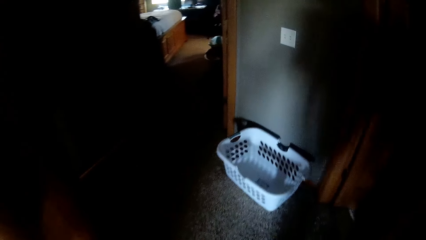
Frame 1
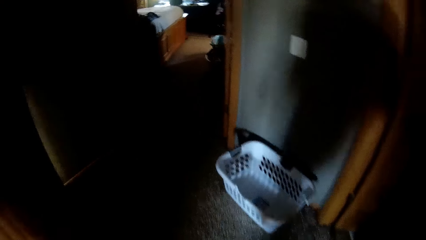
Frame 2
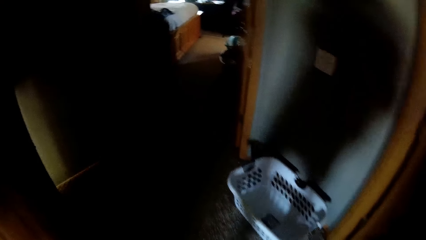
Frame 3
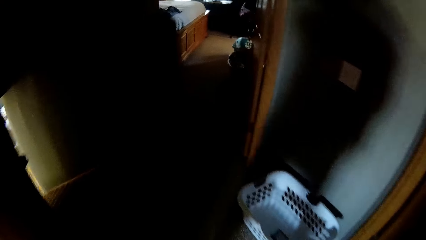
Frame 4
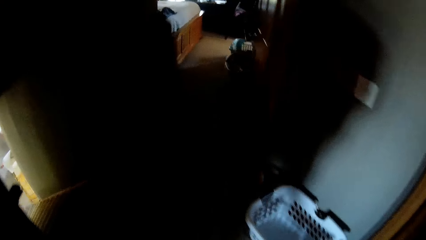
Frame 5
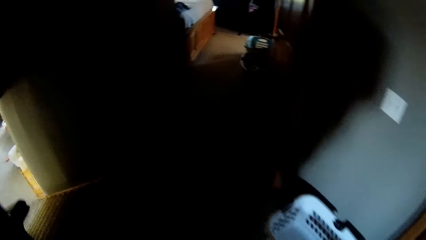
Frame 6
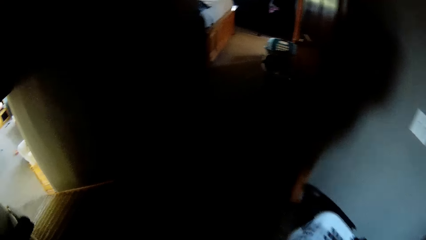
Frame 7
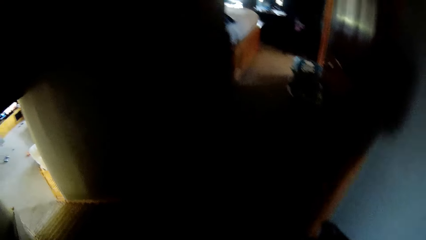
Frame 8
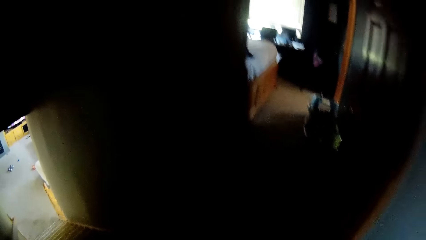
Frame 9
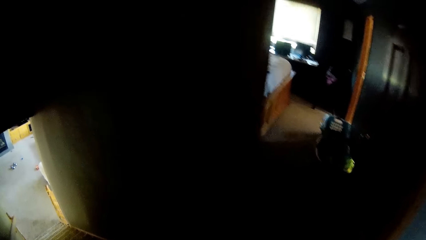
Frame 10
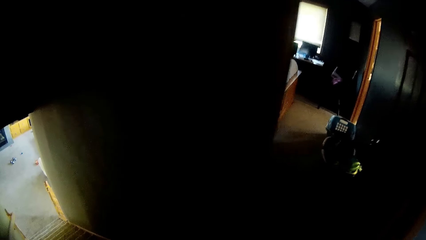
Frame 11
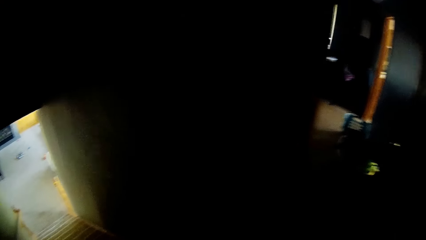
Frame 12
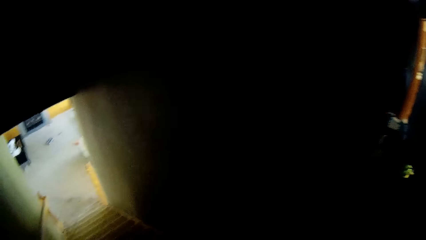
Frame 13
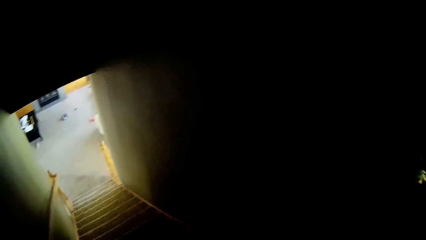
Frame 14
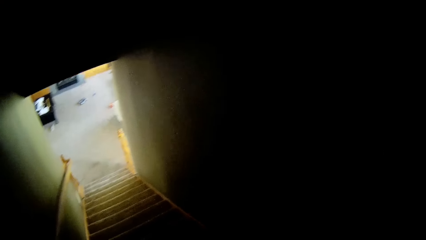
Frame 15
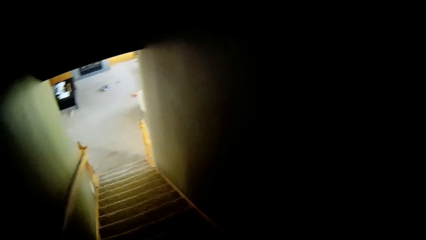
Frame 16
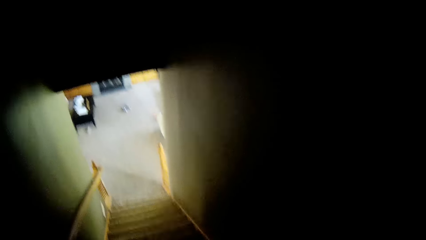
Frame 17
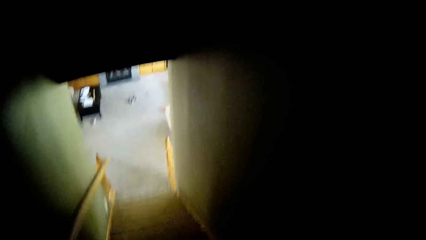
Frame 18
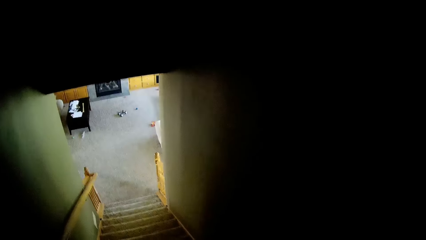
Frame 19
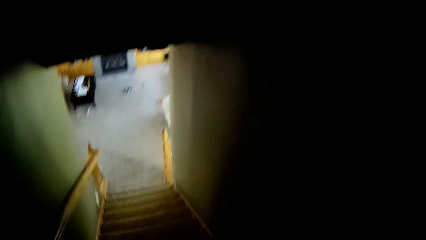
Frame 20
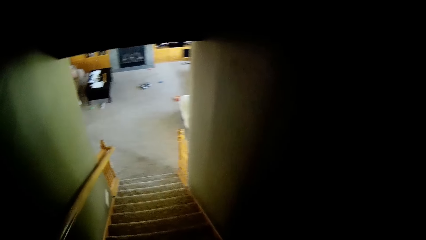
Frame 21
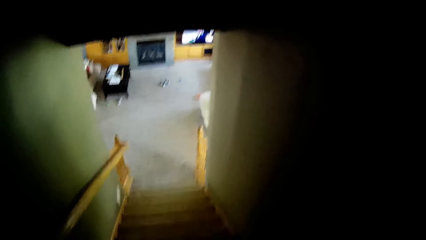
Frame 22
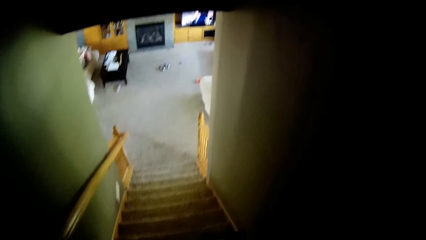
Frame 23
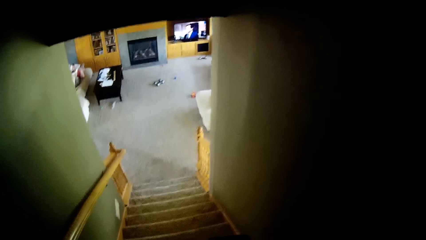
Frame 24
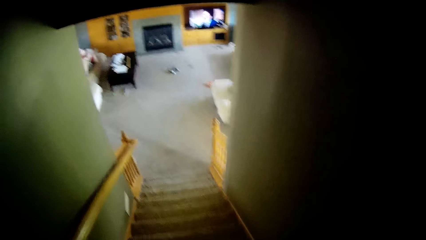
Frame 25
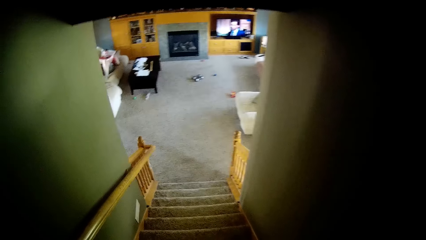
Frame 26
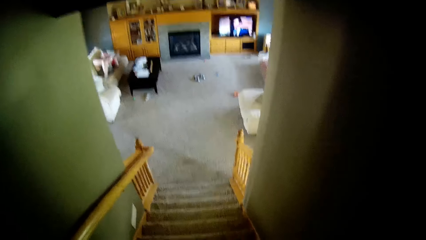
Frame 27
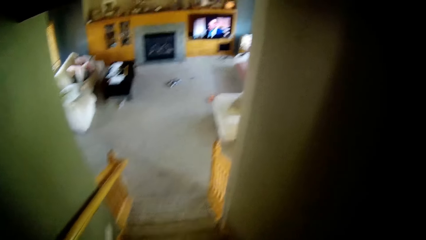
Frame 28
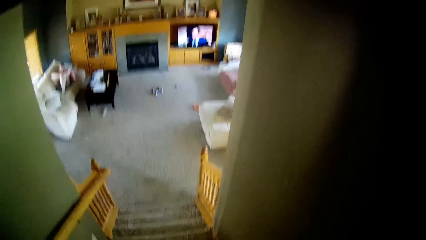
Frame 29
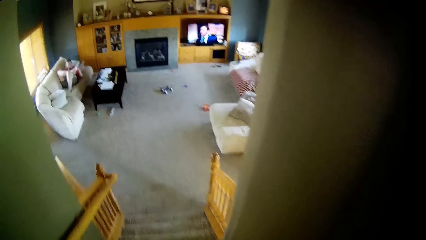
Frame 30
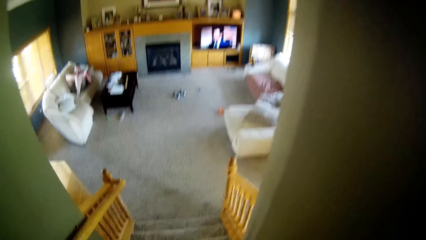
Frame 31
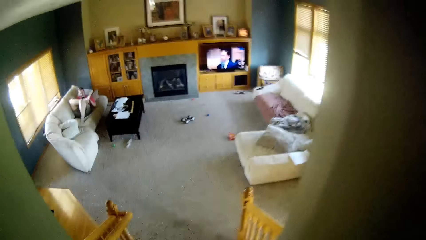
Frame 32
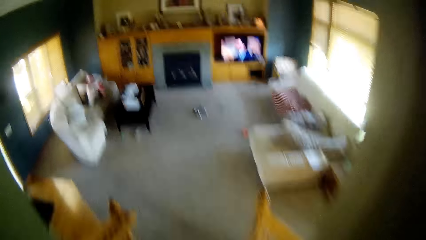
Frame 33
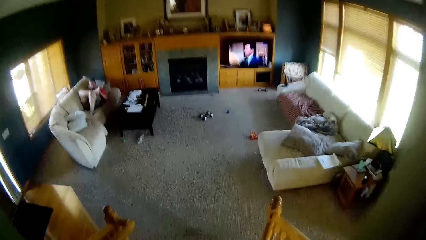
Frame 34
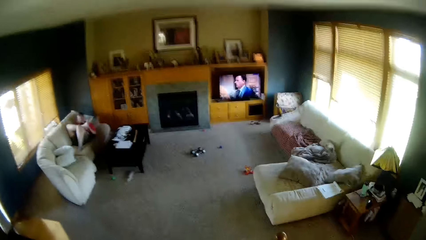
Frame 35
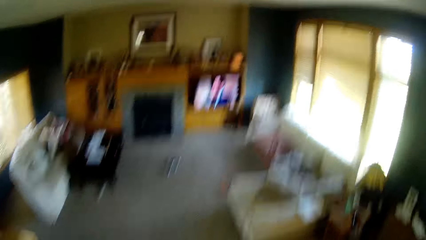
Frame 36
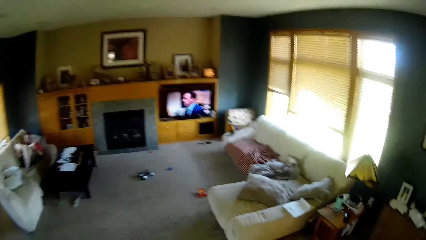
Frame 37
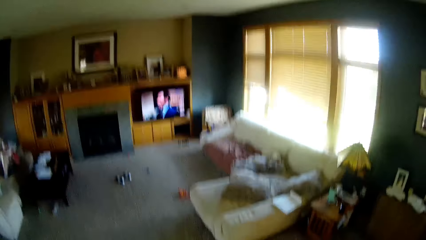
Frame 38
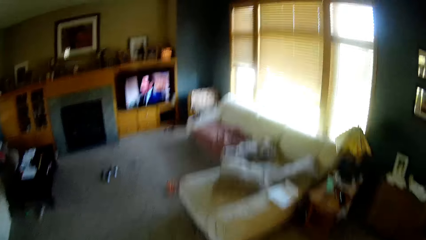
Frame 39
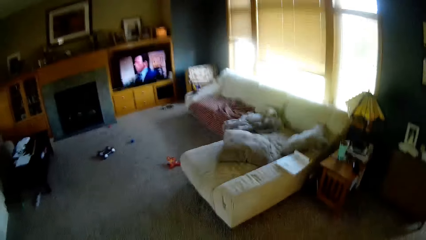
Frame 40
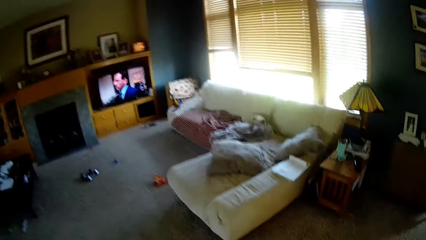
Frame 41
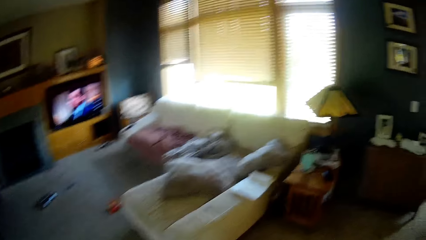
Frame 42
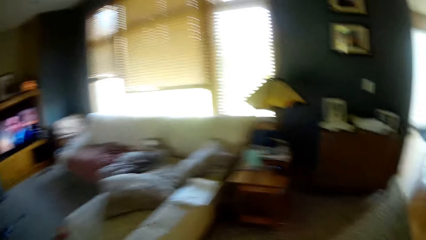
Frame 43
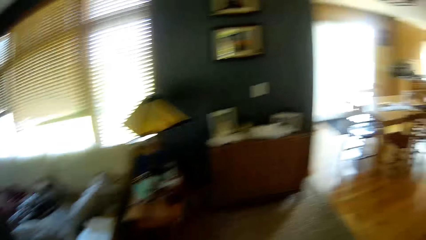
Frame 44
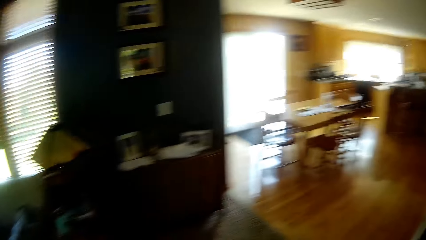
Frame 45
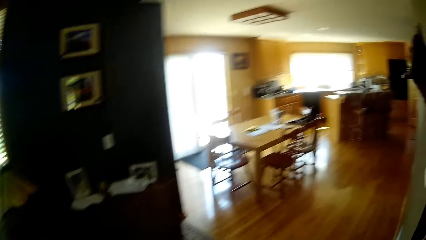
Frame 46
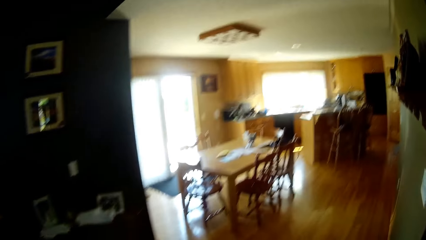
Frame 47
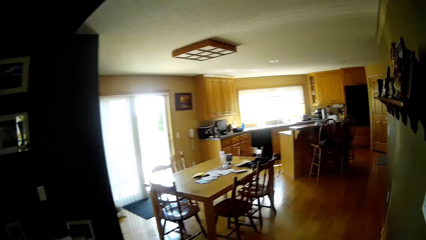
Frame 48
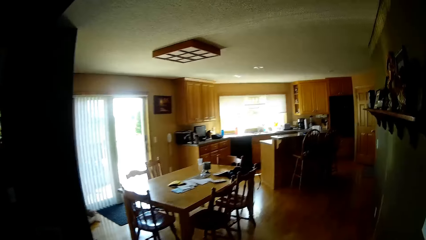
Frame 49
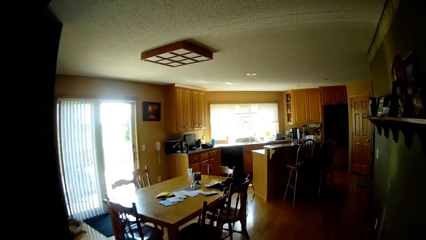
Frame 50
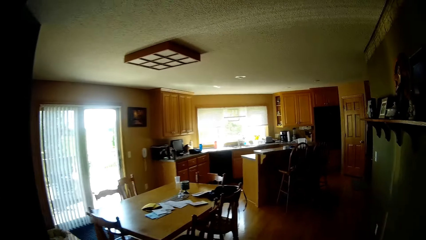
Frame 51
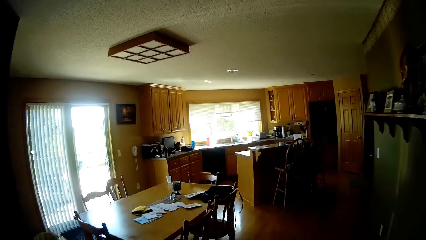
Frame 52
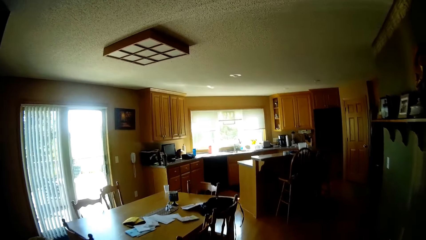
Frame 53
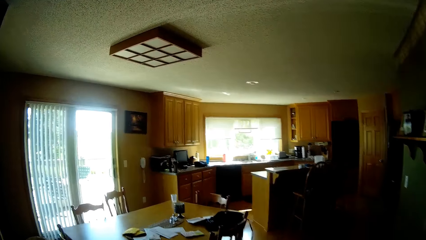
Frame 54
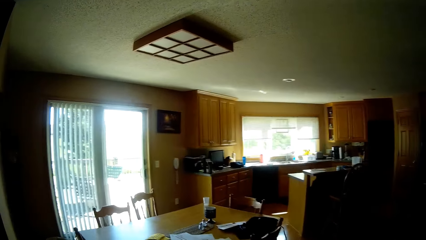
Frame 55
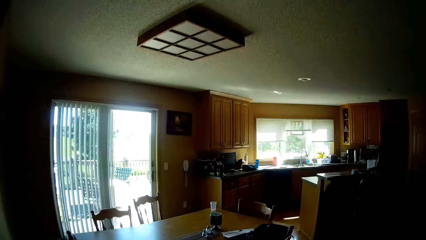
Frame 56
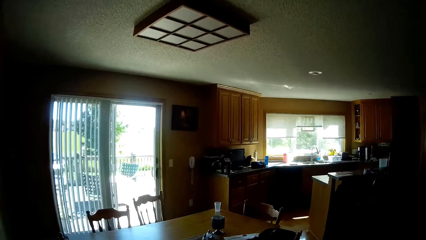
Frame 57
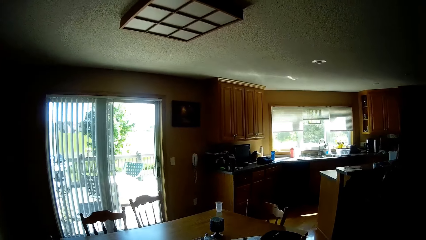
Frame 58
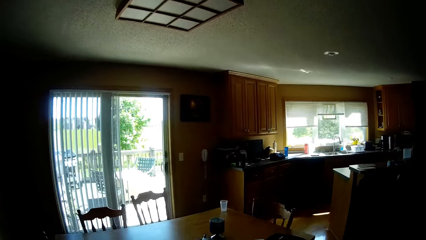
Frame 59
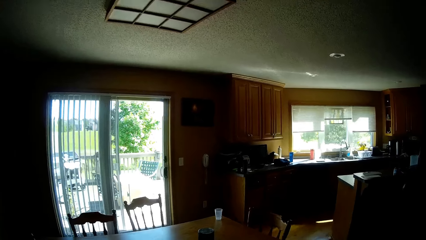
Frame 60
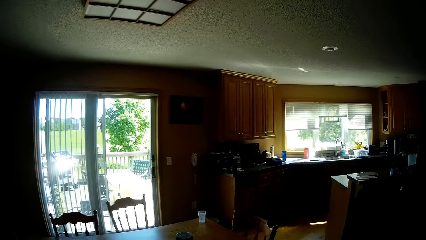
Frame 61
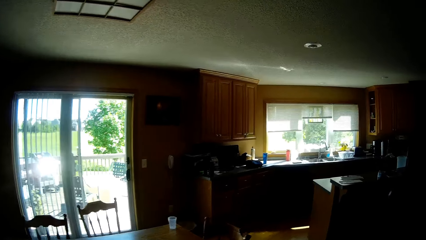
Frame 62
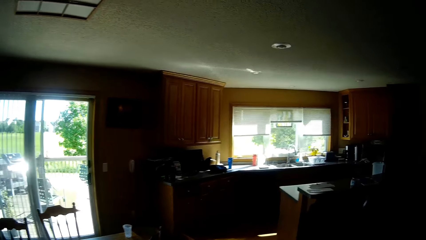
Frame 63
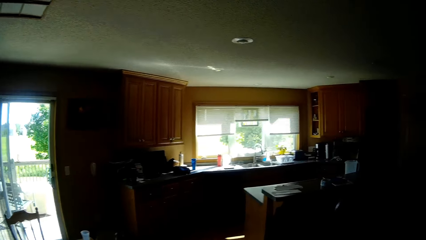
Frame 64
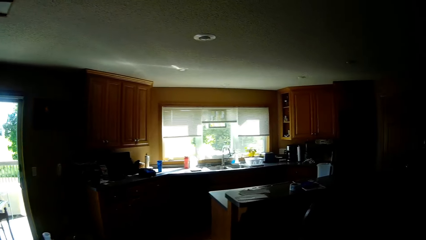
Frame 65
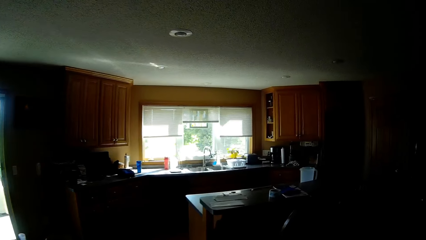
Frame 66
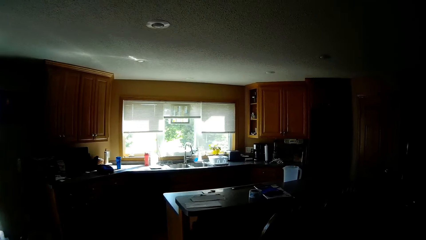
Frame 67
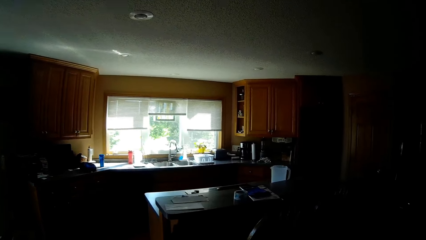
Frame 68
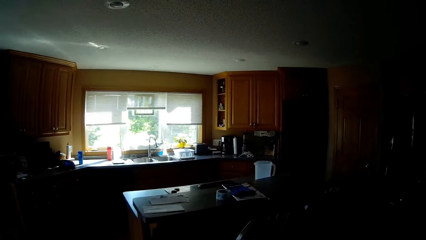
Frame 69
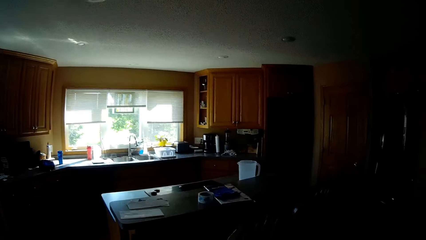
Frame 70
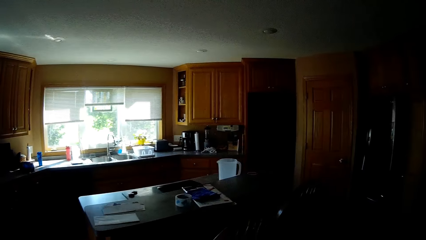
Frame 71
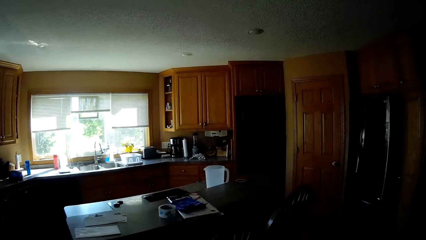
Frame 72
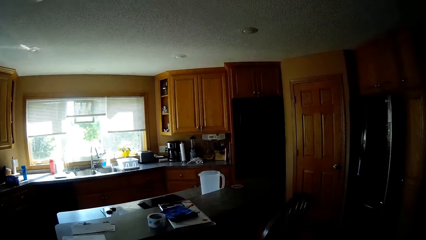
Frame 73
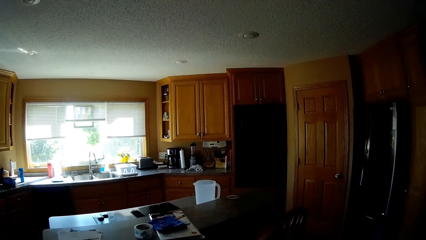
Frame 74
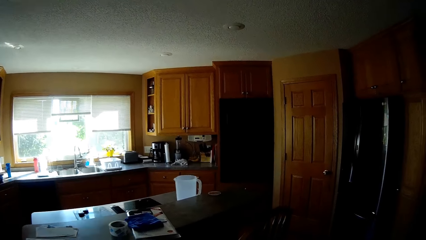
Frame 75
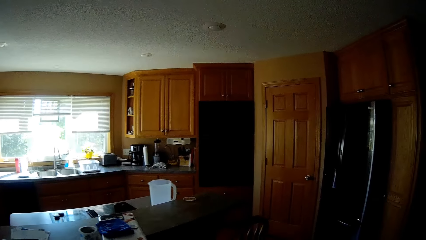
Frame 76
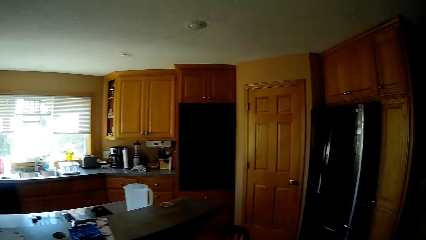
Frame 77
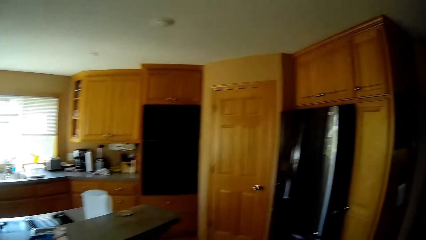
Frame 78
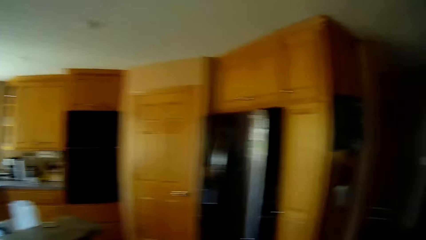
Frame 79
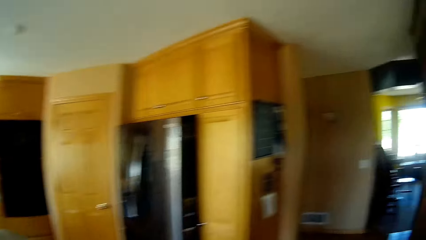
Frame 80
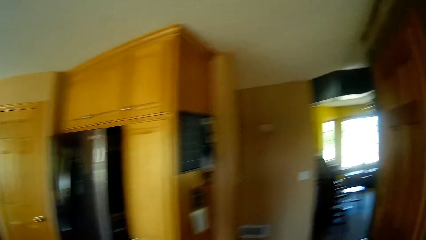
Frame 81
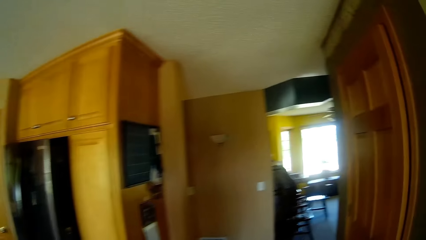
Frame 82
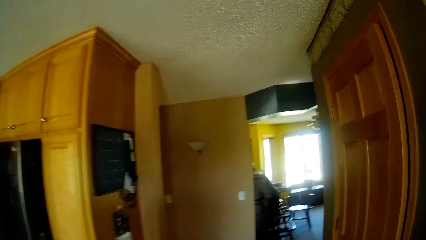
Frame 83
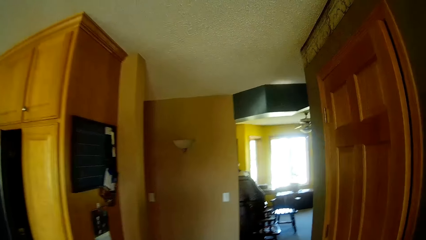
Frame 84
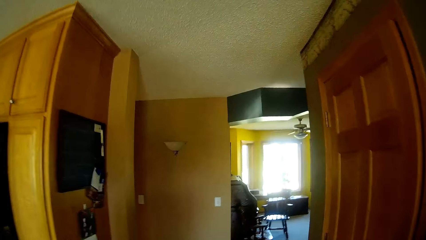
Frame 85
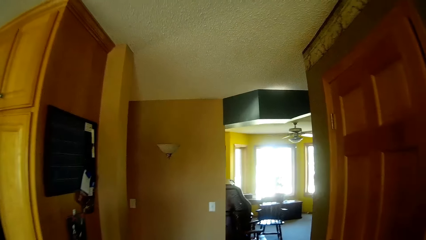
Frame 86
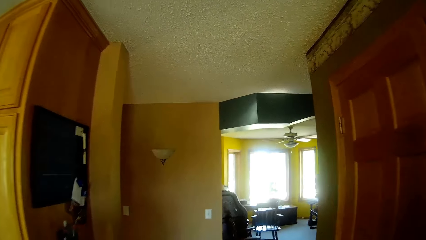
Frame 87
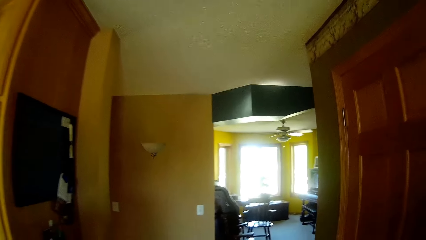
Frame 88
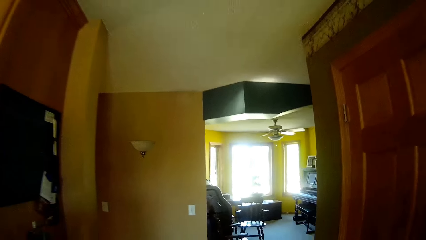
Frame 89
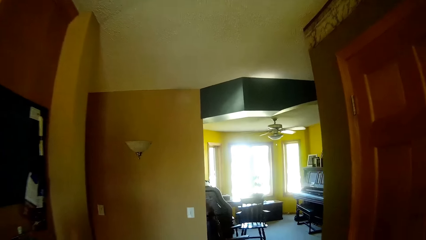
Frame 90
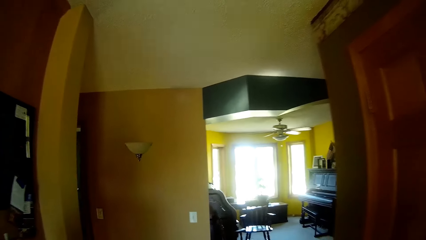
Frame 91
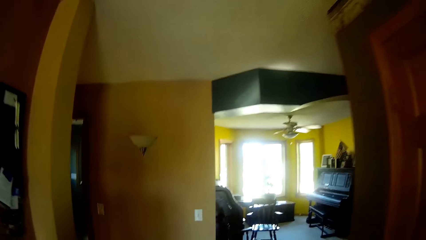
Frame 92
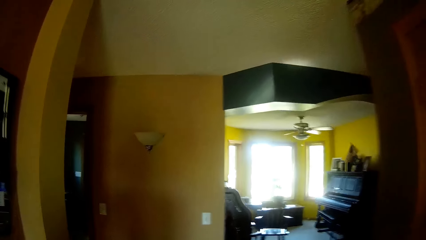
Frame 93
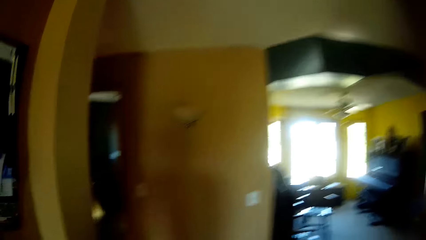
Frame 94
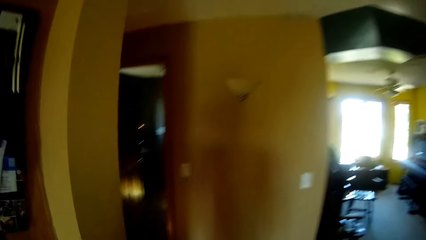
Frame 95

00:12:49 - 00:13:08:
The camera wearer walks down the stairs. They walk.
